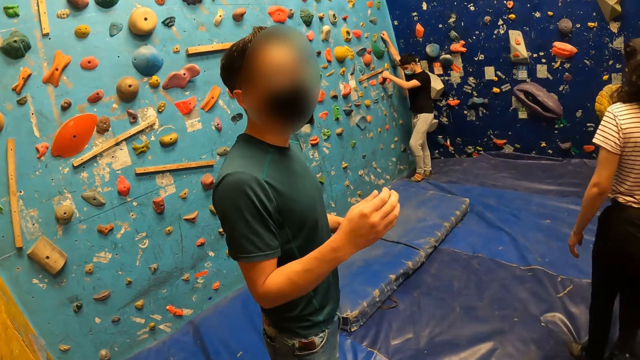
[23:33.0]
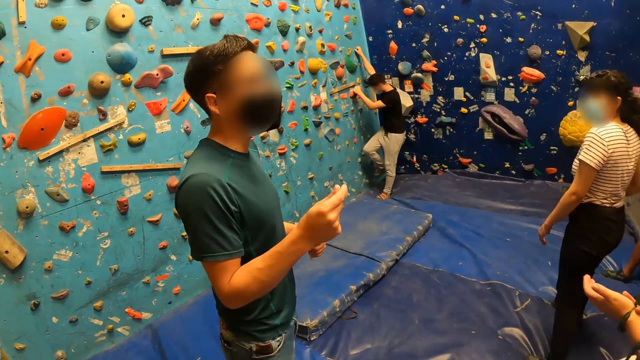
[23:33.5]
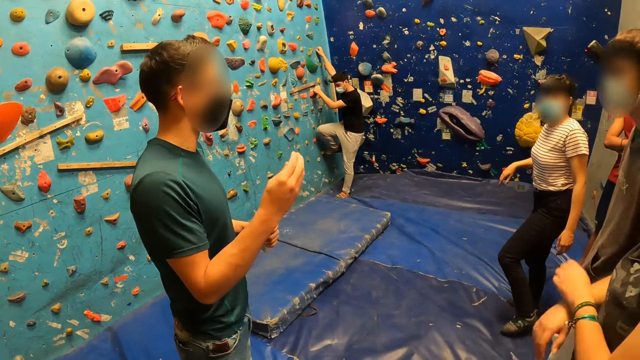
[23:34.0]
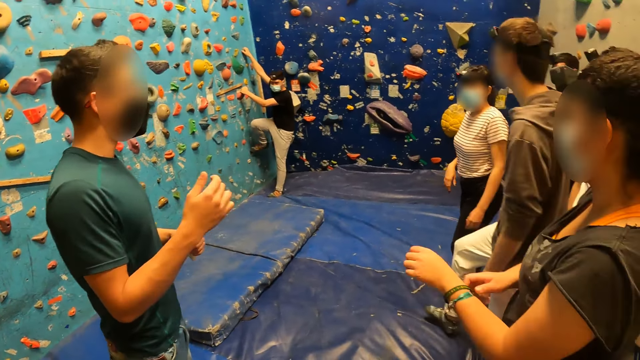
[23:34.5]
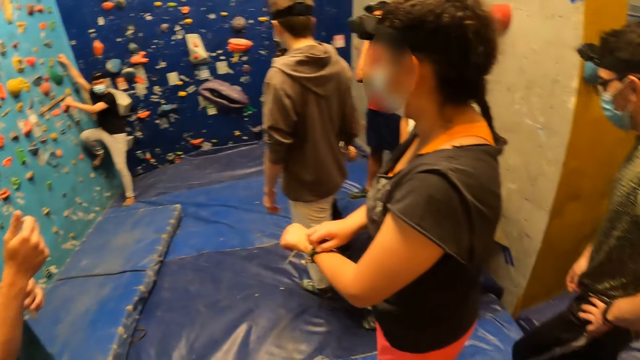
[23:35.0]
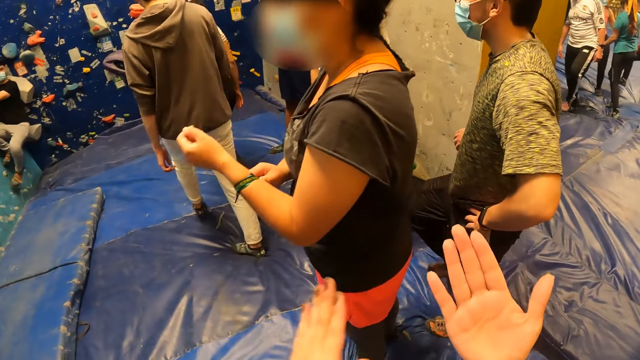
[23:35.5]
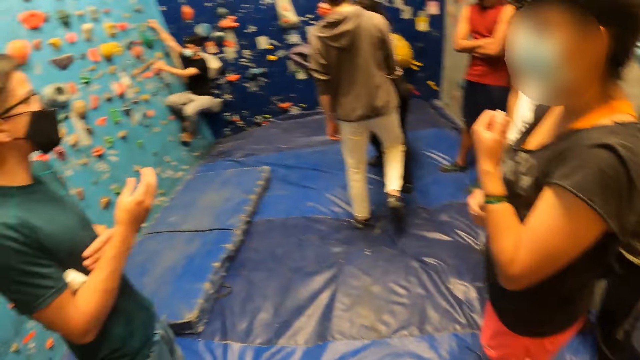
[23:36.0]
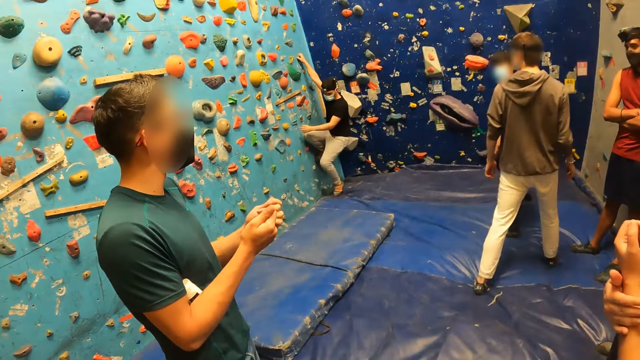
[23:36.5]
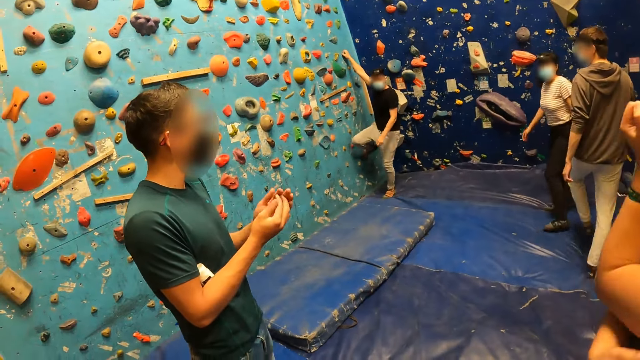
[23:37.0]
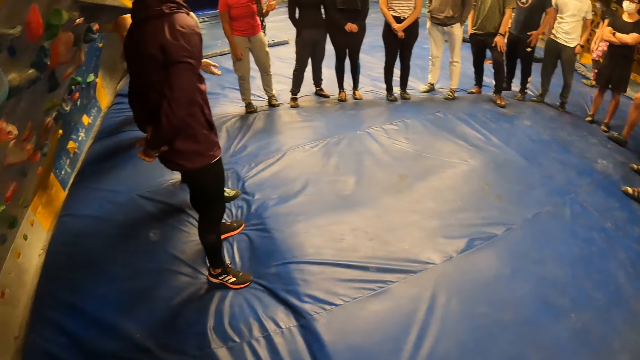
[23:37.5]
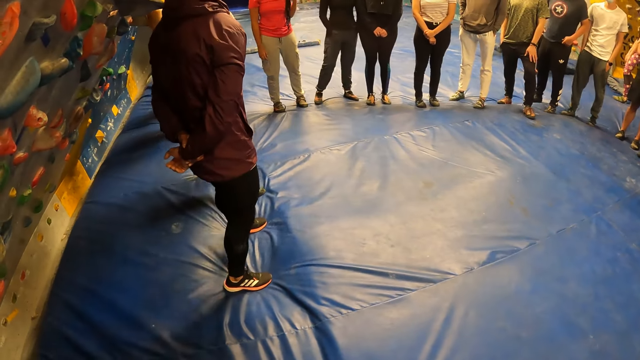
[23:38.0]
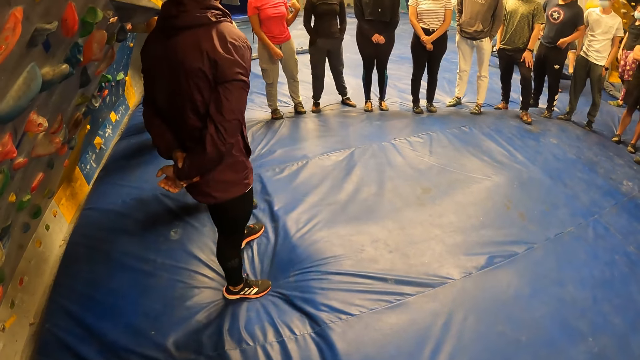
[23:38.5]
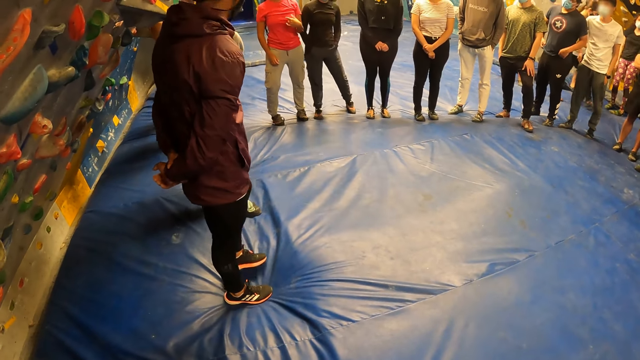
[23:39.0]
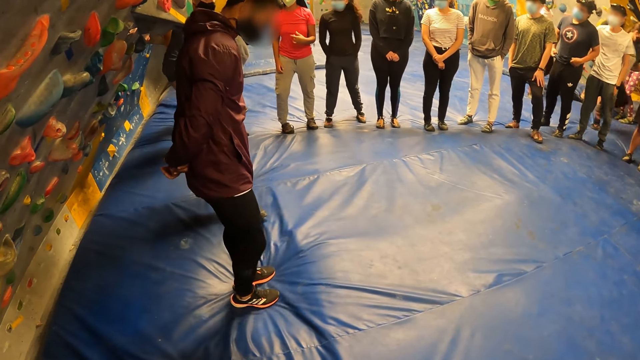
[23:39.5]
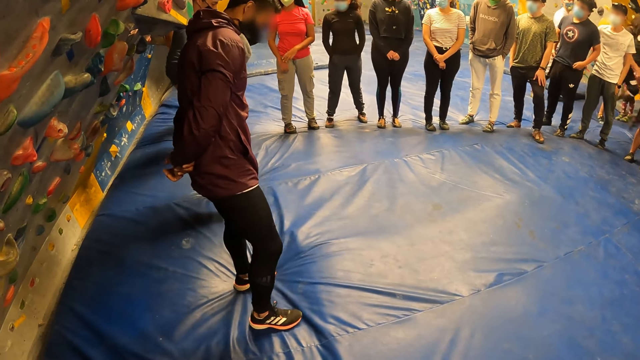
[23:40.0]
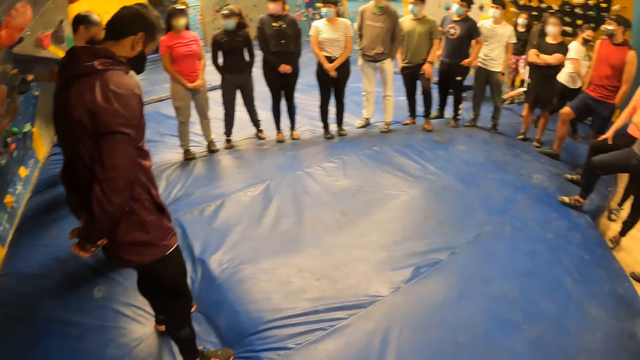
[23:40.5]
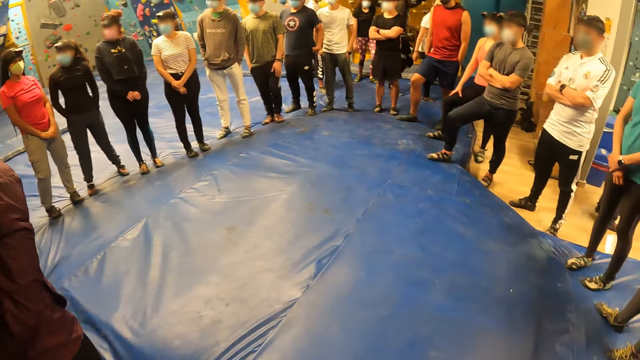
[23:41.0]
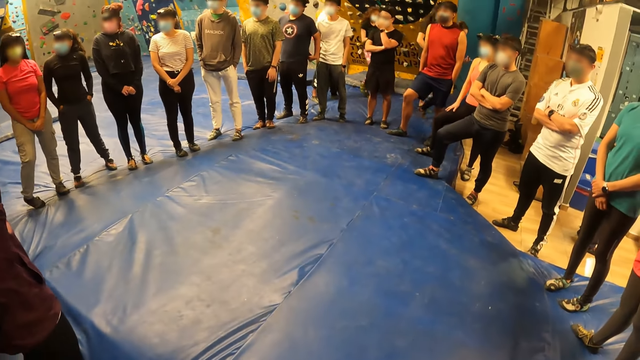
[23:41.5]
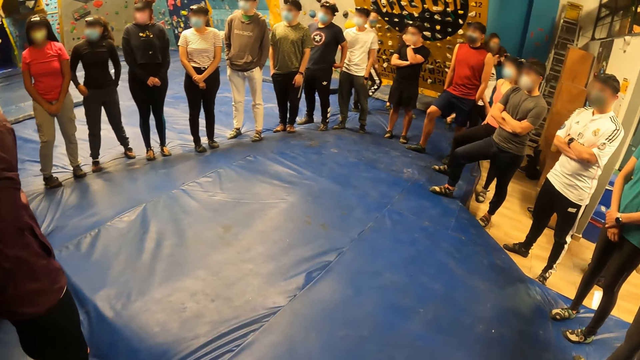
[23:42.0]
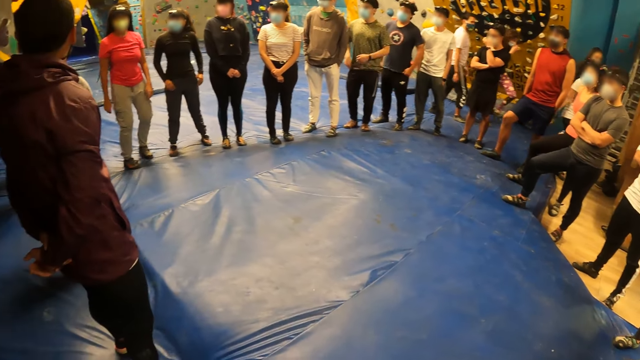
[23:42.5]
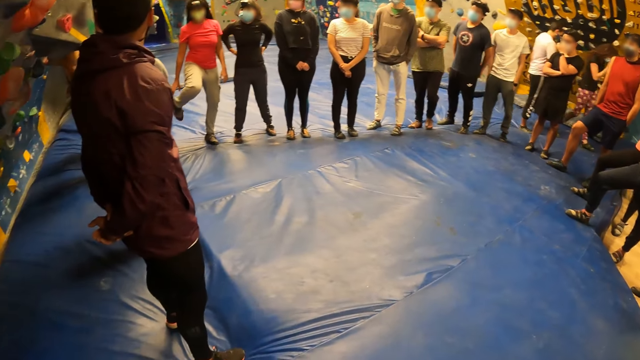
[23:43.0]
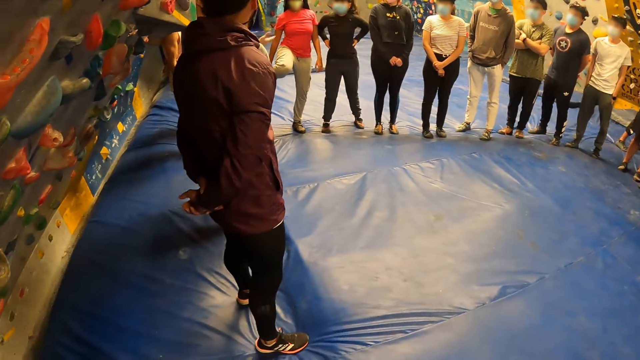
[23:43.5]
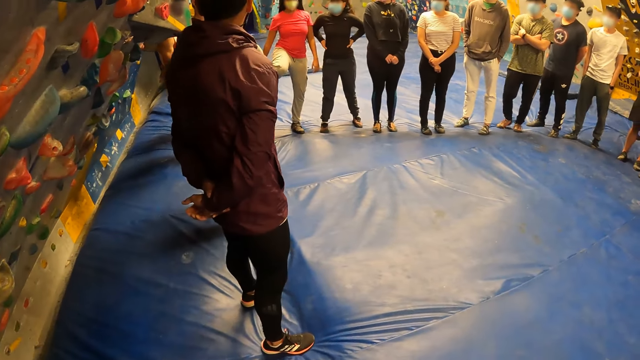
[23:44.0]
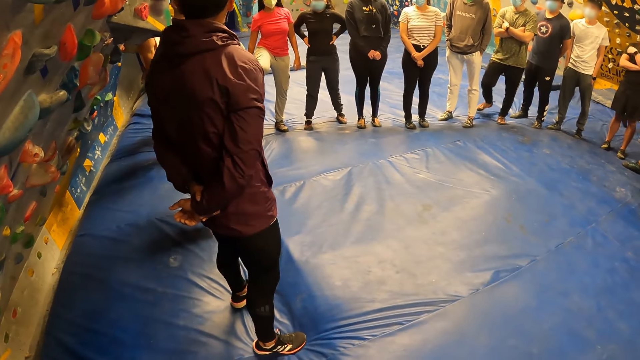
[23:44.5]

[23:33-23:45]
The camera wearer looks at her hand. She rubs her hands.

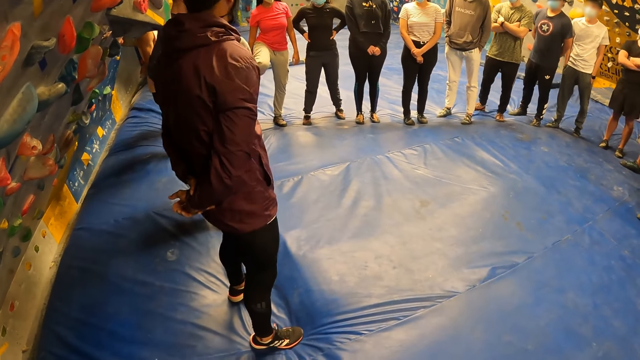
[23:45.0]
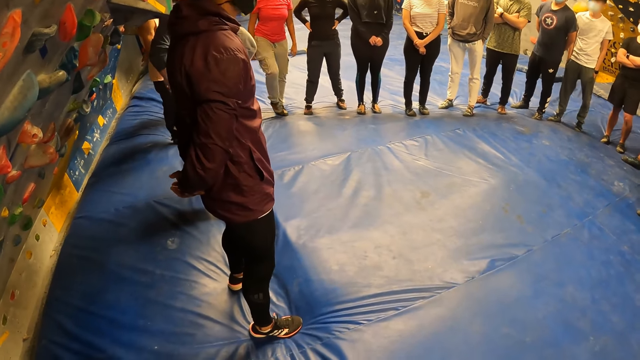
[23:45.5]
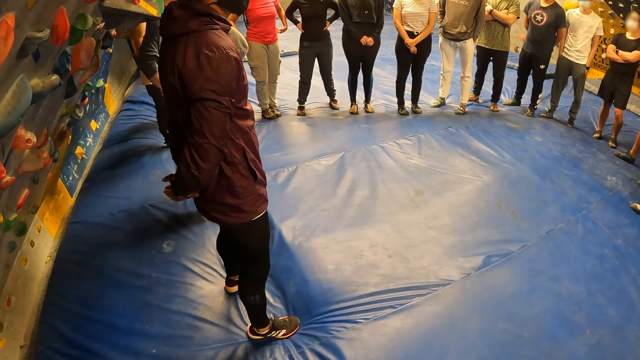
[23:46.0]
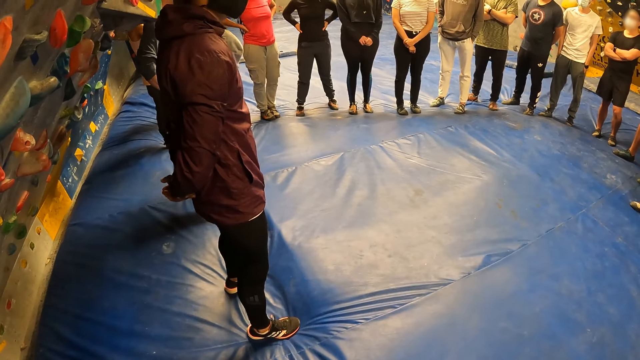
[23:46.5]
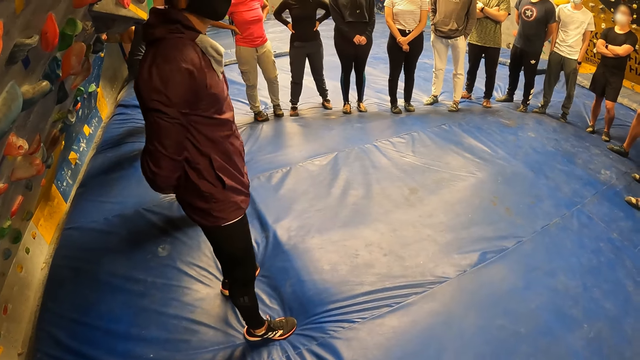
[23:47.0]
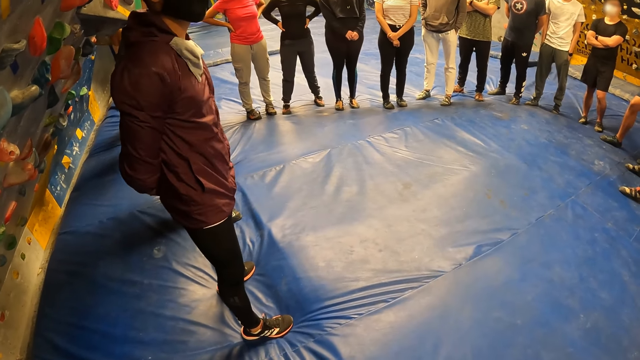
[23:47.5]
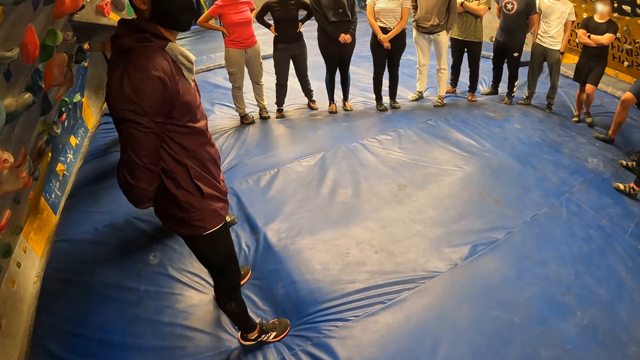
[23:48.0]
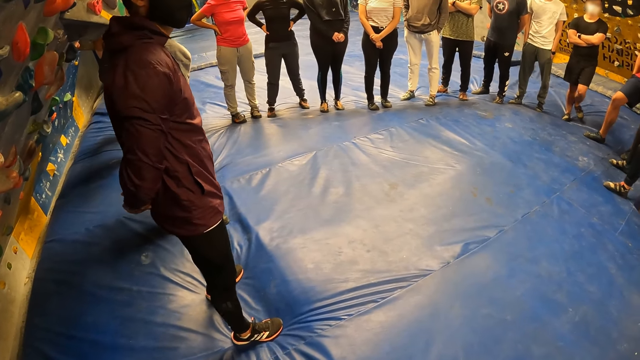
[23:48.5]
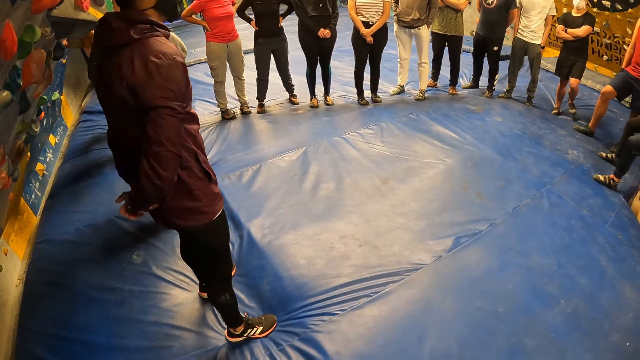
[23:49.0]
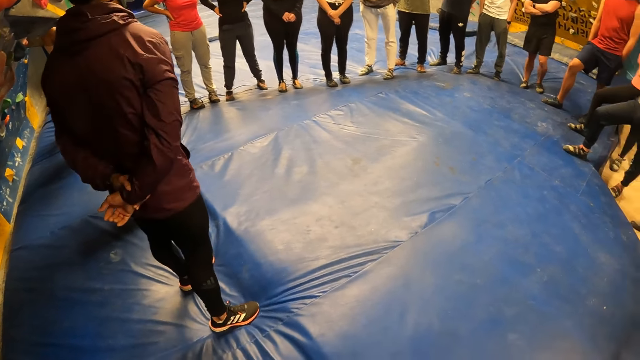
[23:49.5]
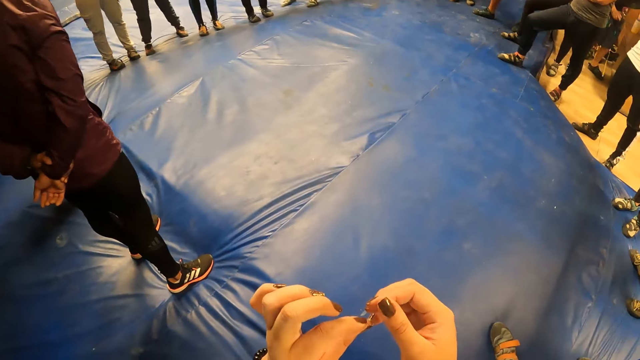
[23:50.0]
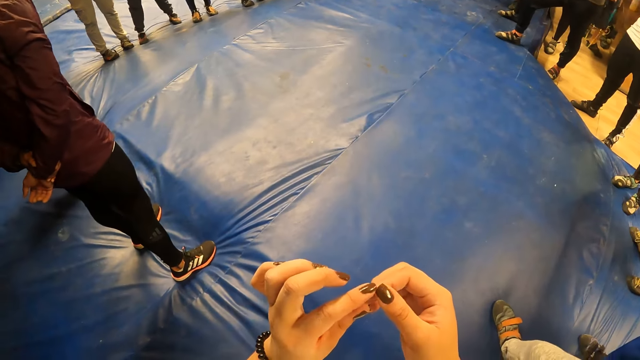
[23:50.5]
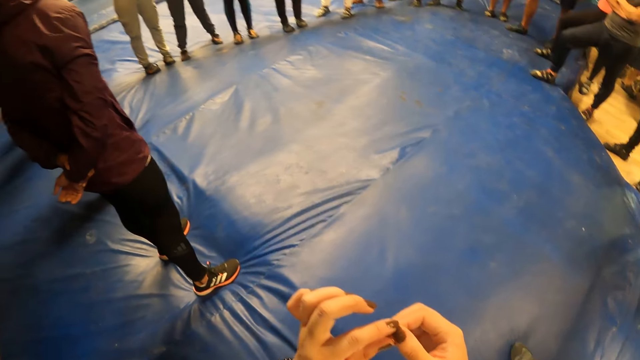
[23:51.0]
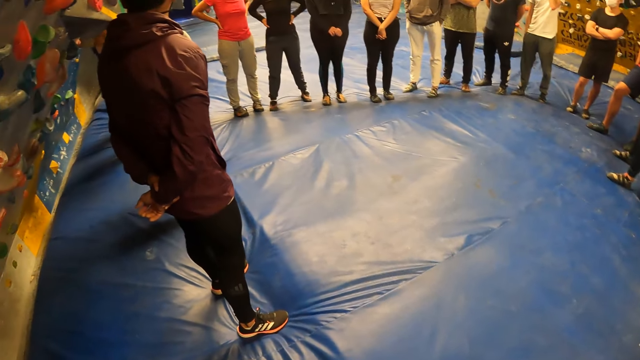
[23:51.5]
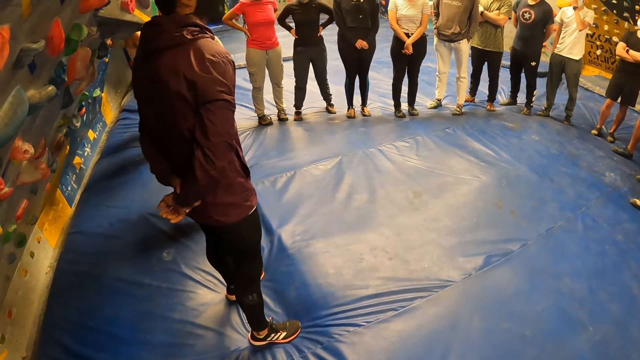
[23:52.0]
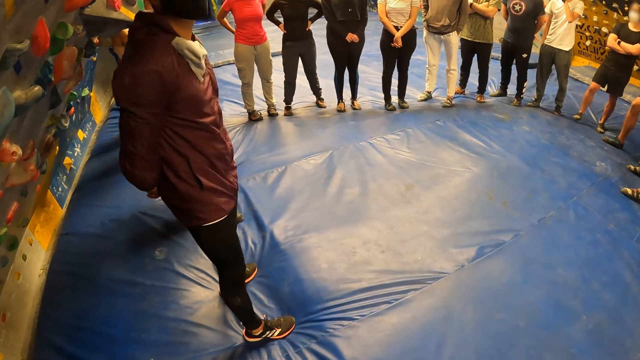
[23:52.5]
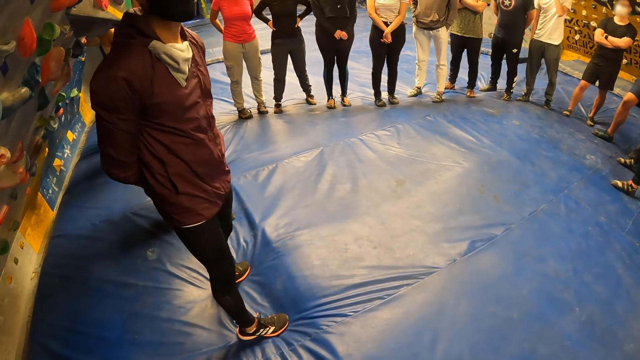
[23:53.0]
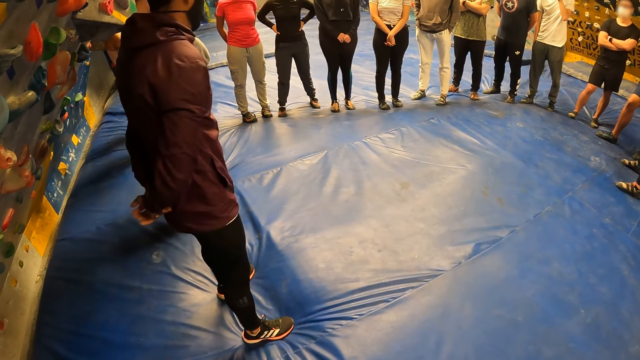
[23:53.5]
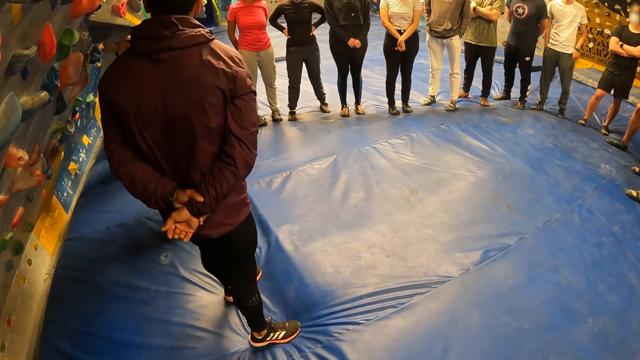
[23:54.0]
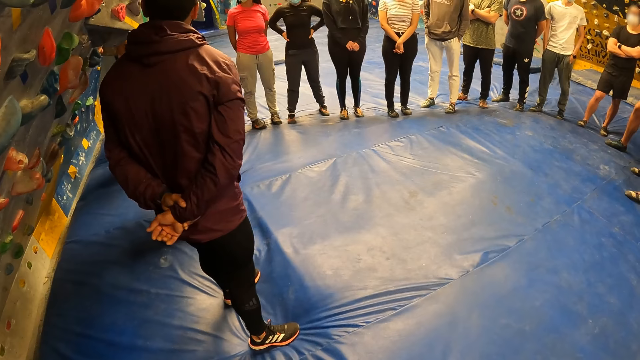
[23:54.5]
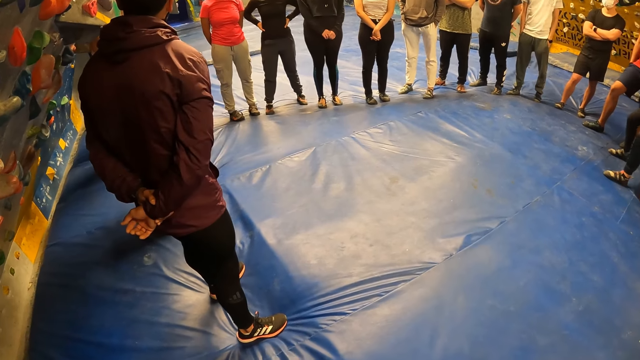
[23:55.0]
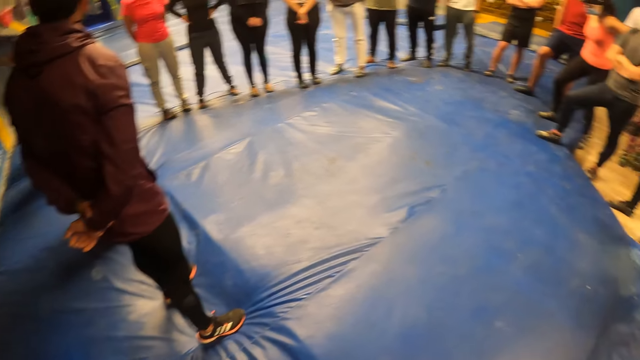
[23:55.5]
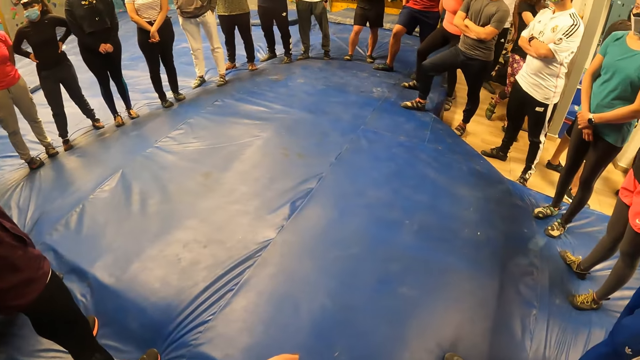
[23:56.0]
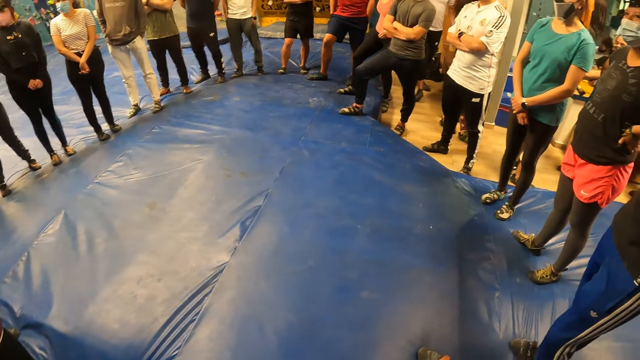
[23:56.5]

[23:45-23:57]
The camera wearer holds her index finger.
